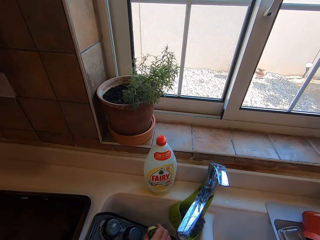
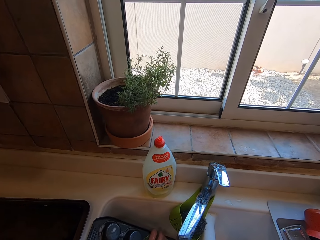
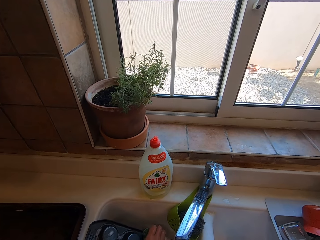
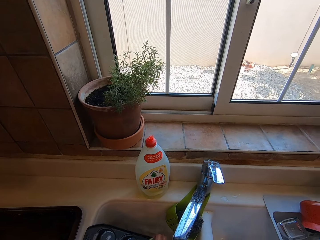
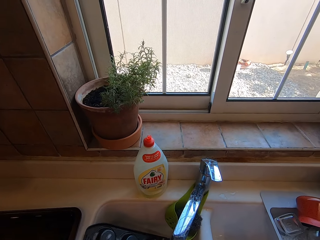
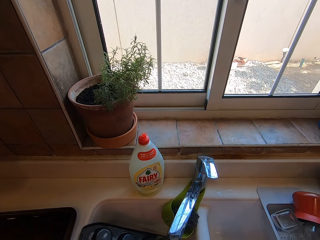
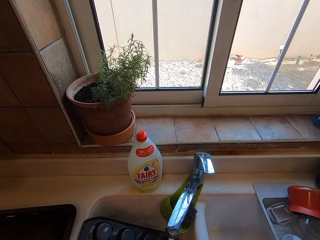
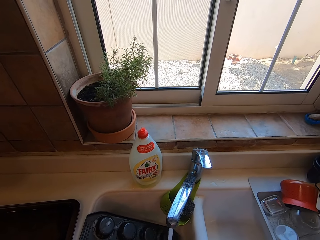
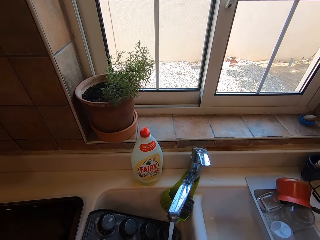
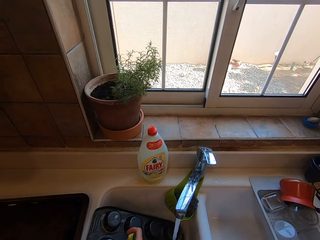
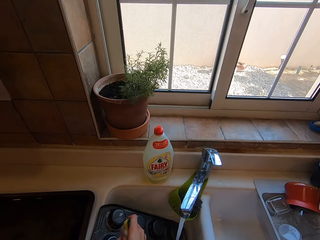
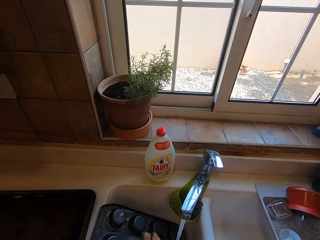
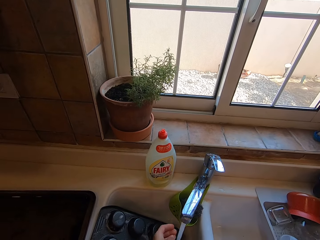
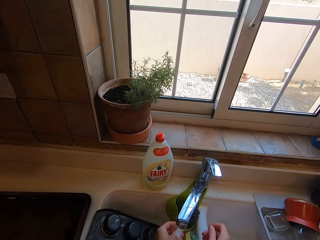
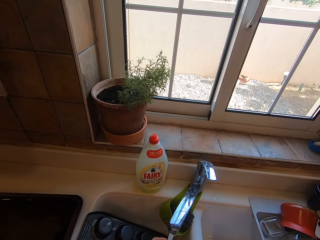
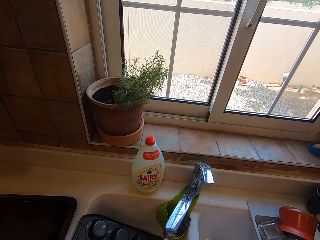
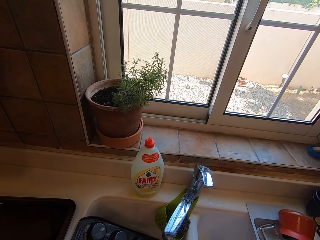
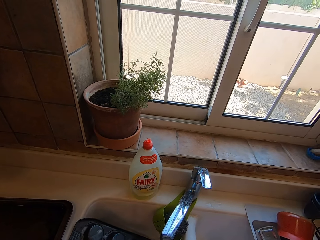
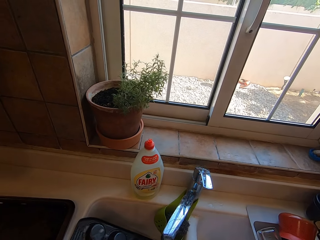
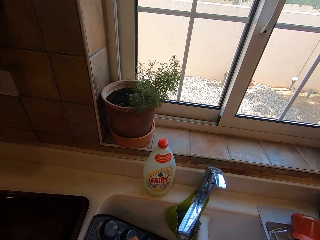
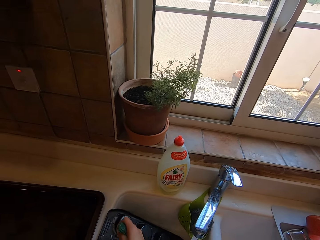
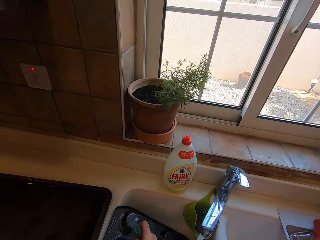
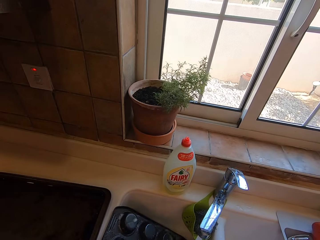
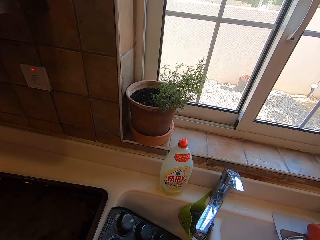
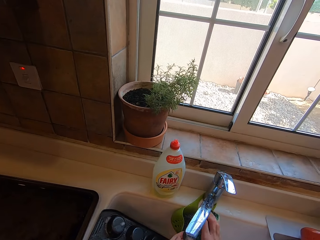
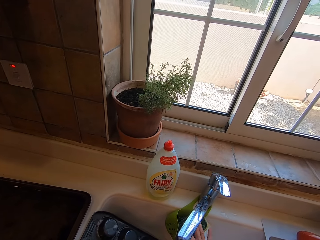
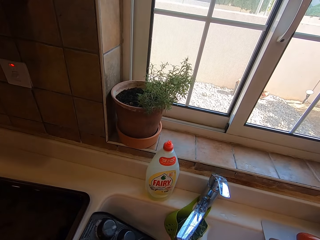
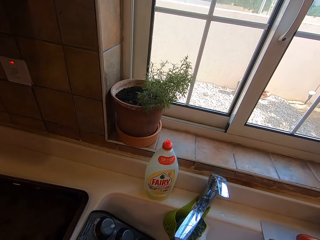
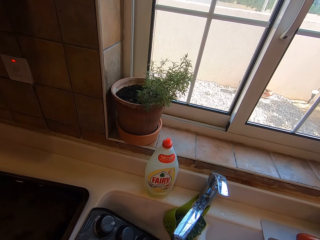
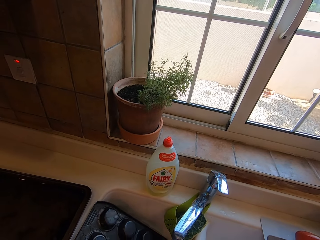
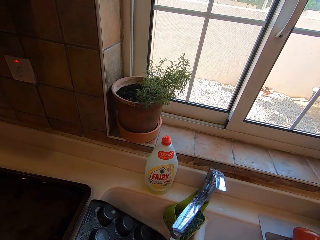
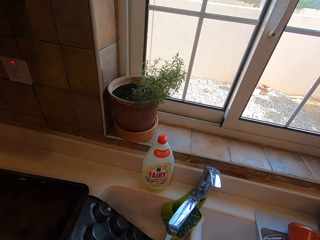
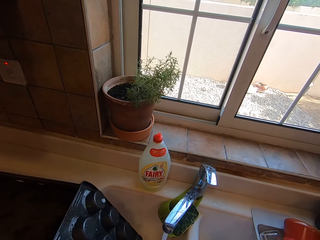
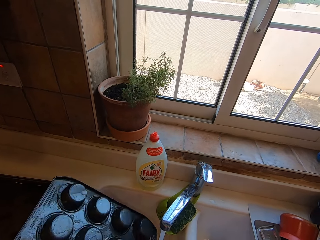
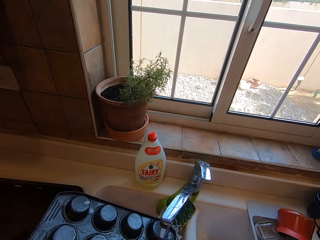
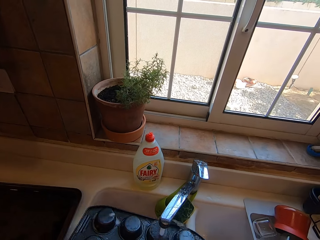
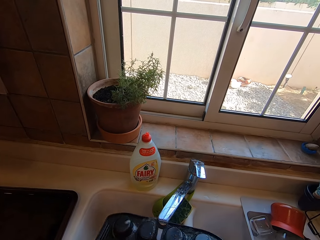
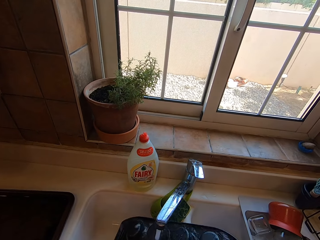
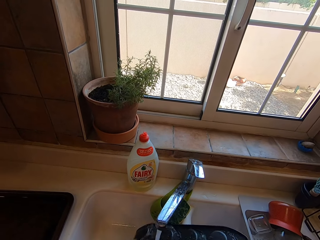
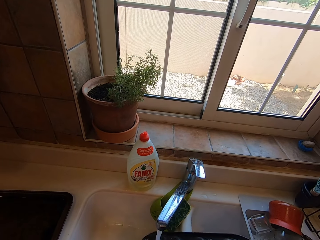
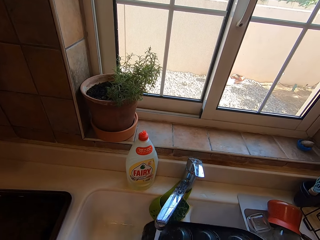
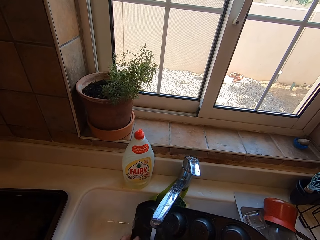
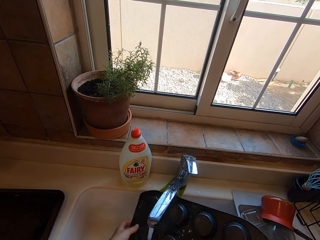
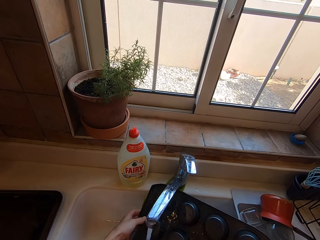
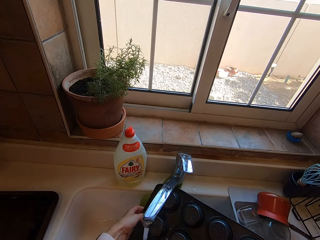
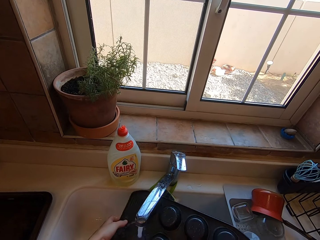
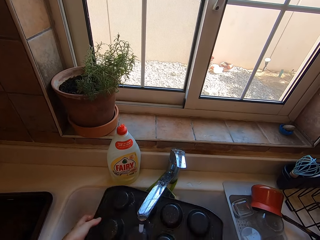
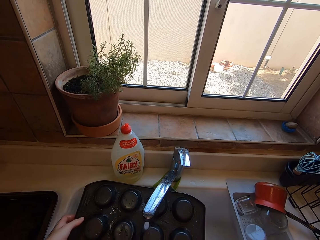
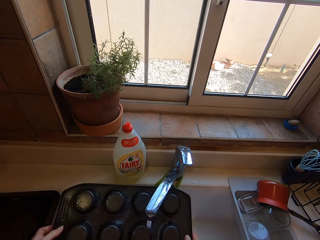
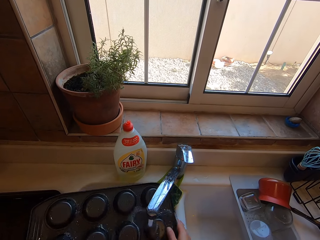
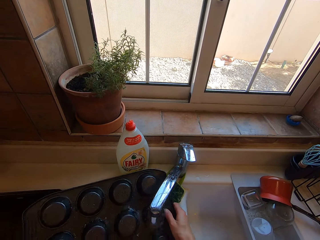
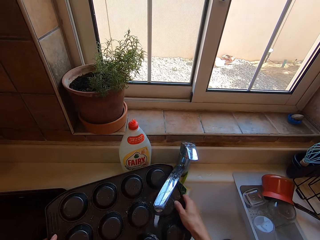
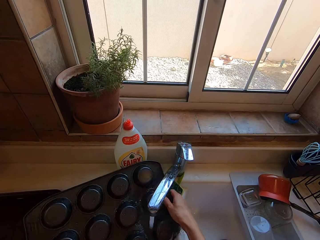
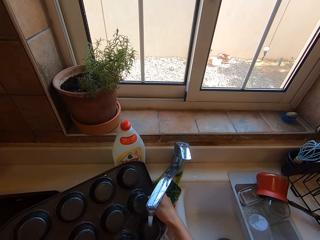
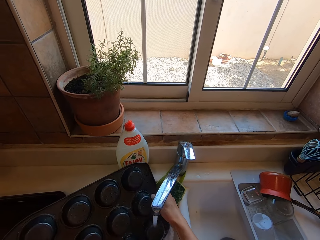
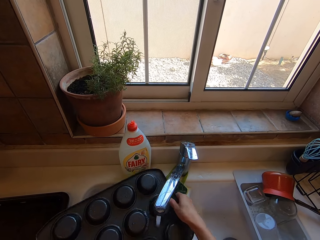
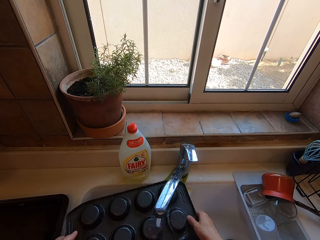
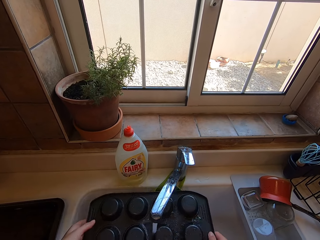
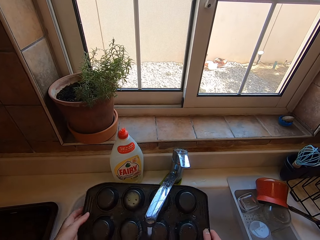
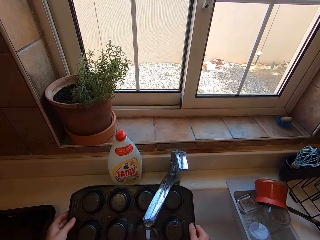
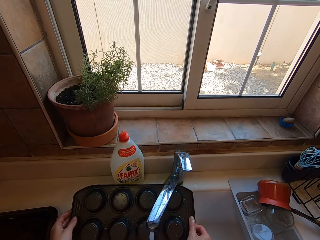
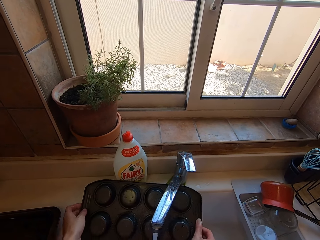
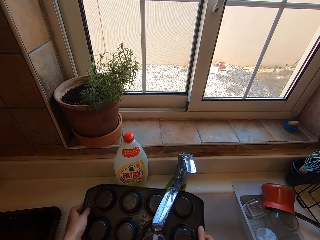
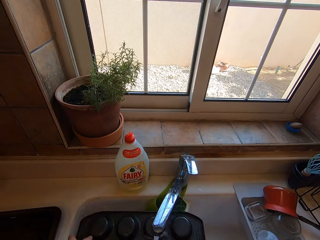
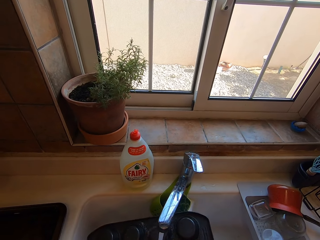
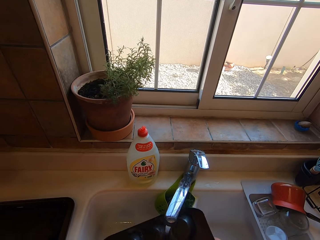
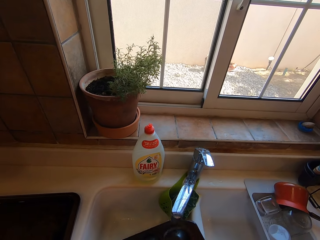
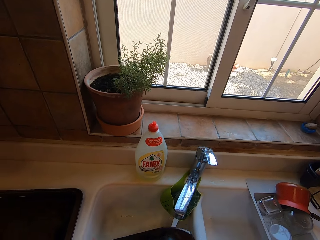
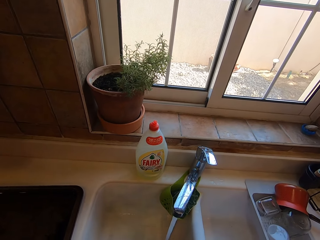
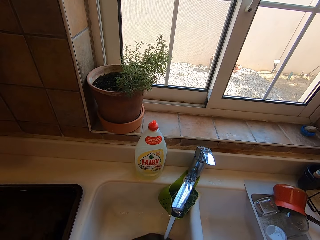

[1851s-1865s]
The camera wearer rinses the baking tray.

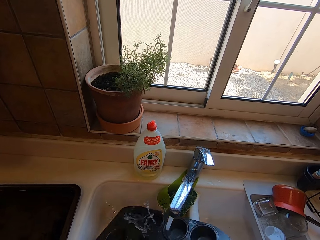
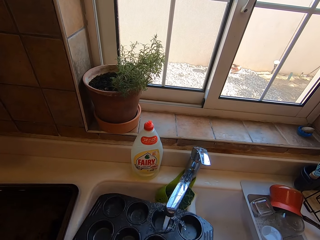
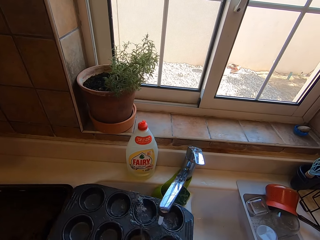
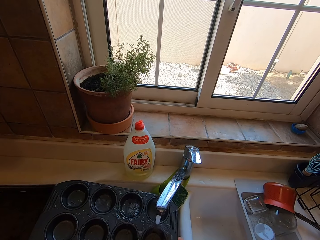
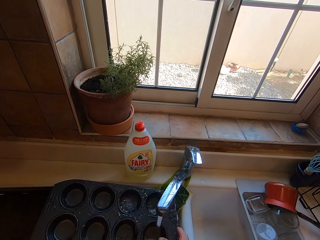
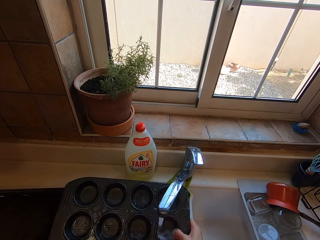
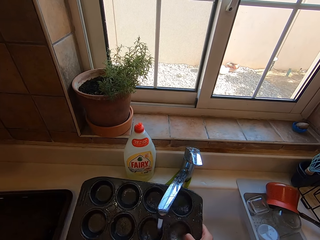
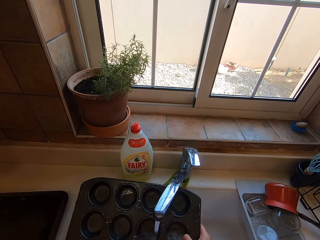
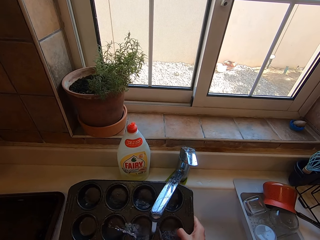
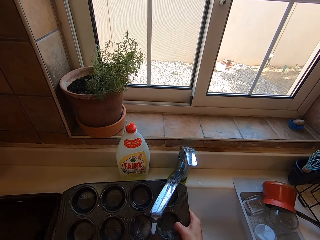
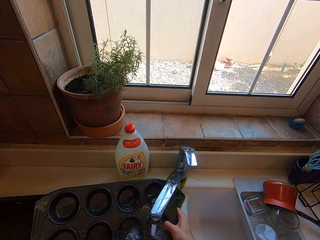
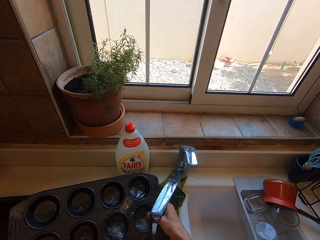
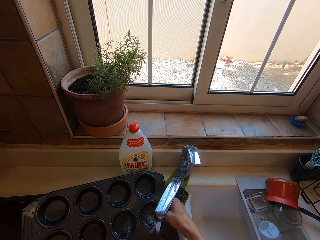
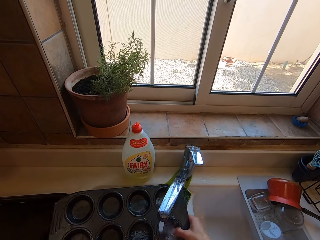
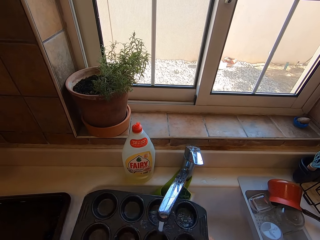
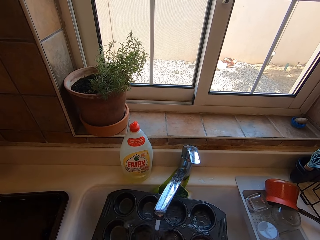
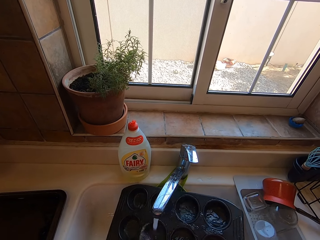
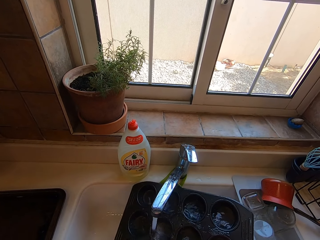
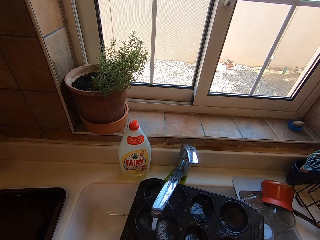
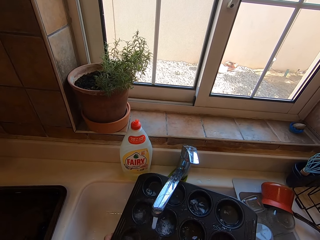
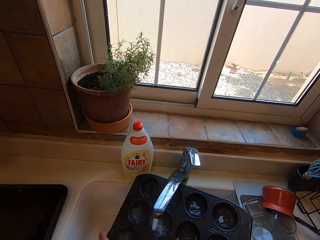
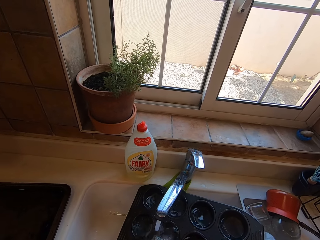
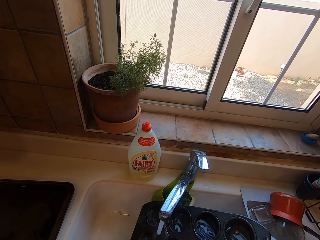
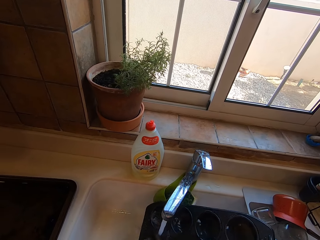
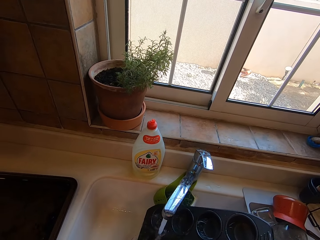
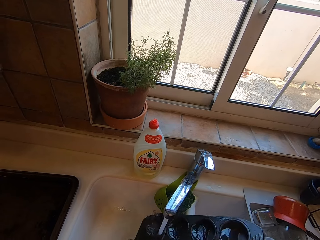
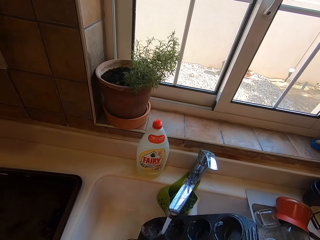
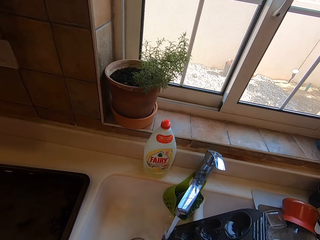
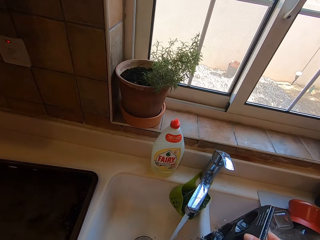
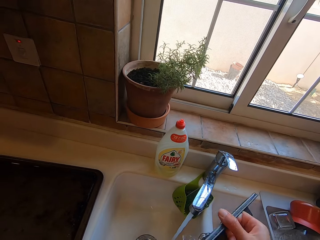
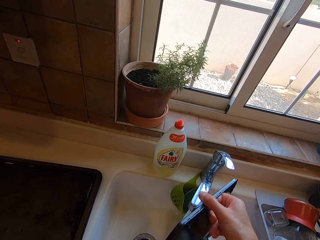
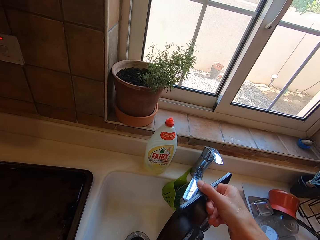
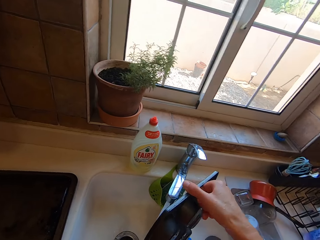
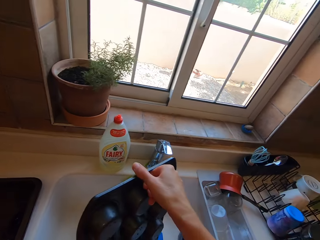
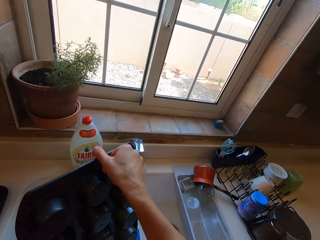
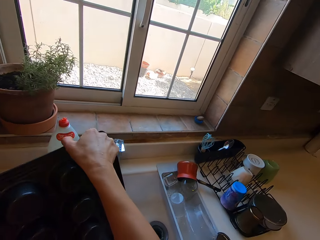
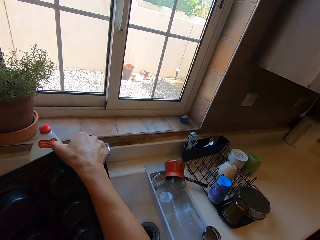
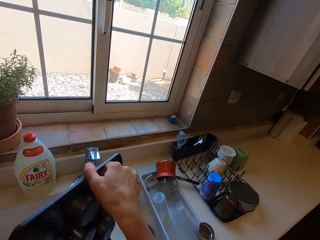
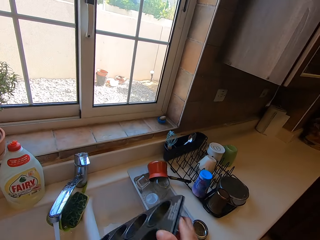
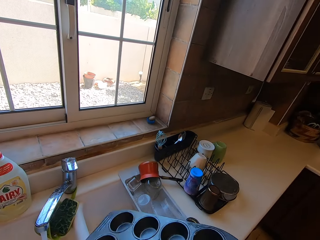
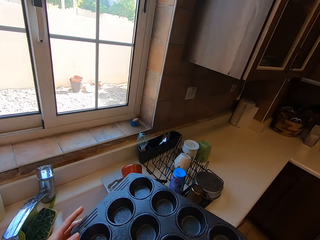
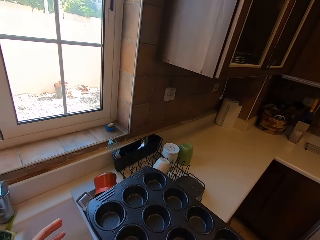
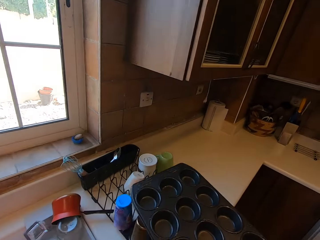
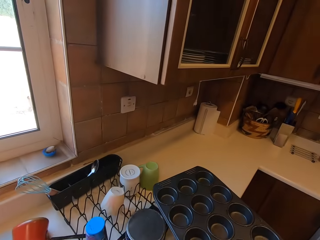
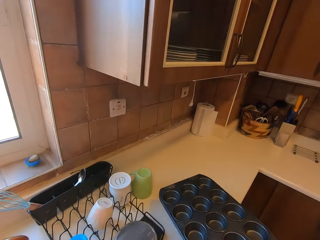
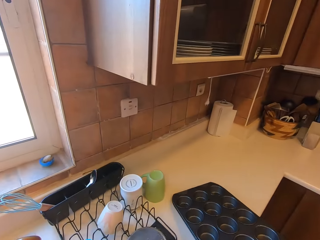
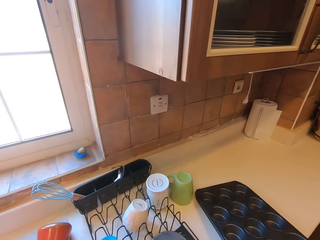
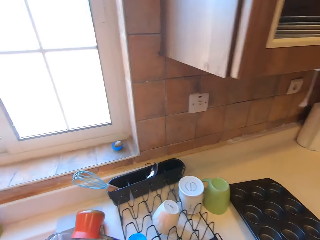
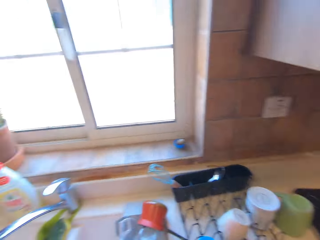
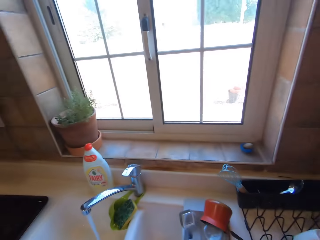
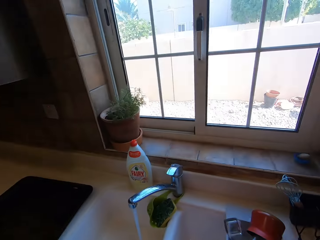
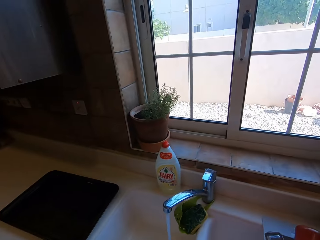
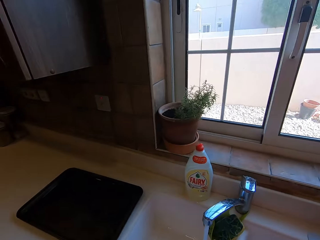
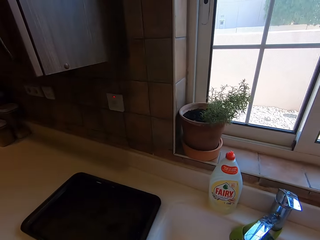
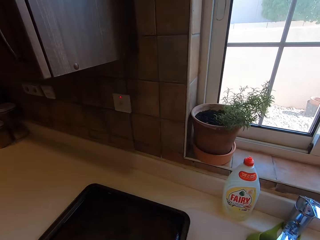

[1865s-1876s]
The camera wearer puts the baking tray on the counter.
